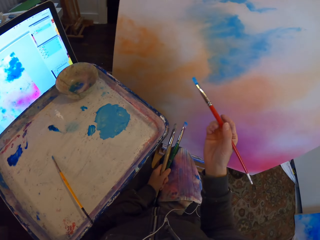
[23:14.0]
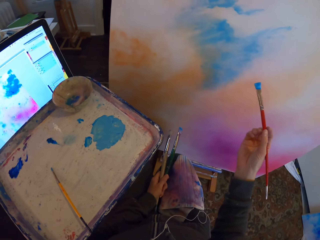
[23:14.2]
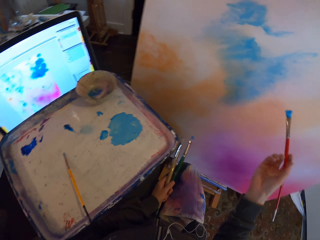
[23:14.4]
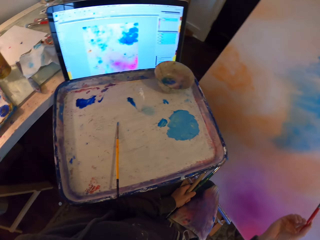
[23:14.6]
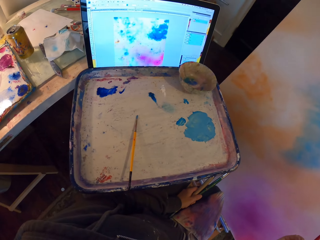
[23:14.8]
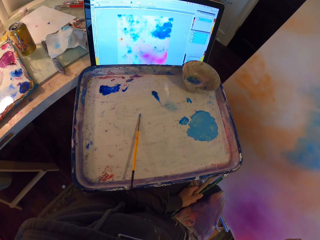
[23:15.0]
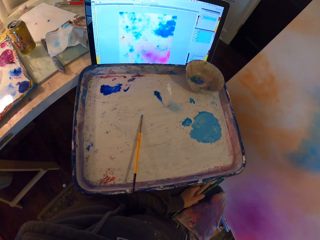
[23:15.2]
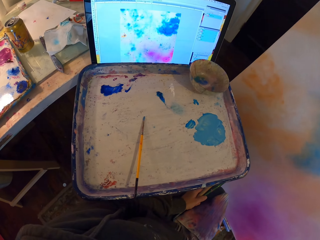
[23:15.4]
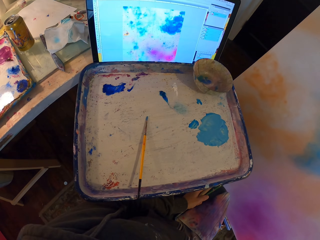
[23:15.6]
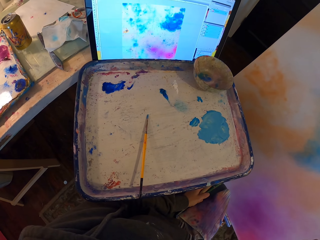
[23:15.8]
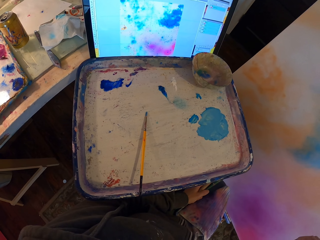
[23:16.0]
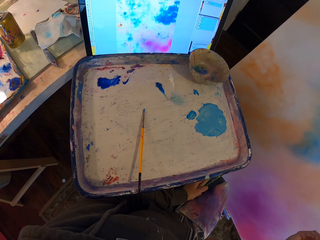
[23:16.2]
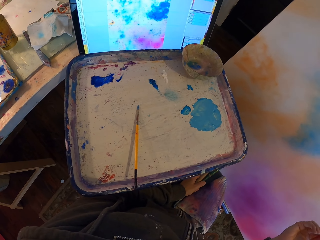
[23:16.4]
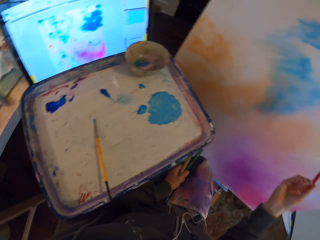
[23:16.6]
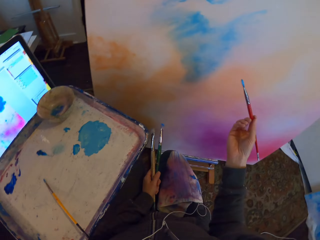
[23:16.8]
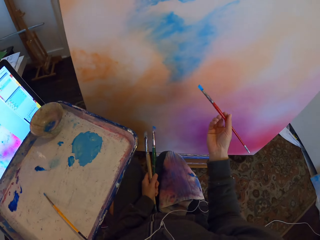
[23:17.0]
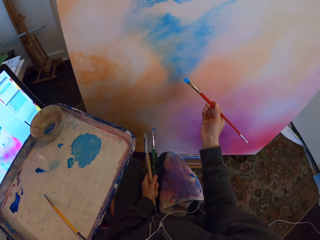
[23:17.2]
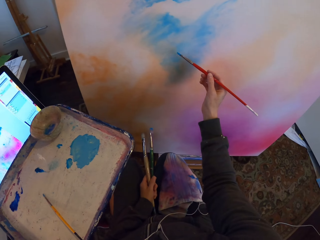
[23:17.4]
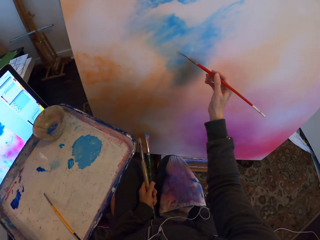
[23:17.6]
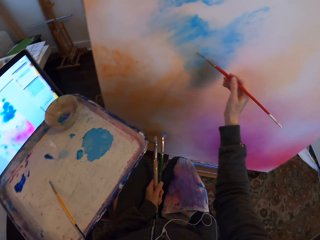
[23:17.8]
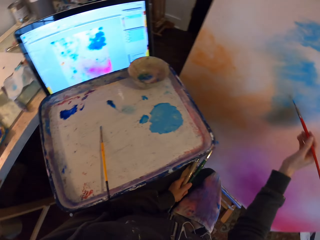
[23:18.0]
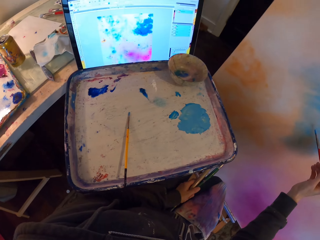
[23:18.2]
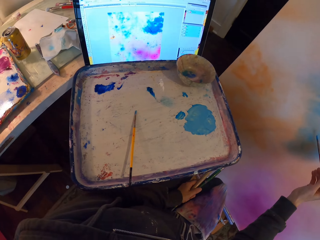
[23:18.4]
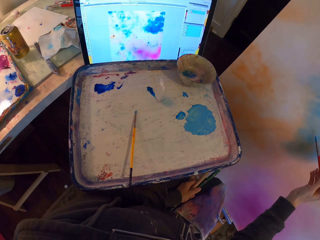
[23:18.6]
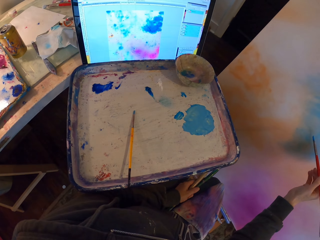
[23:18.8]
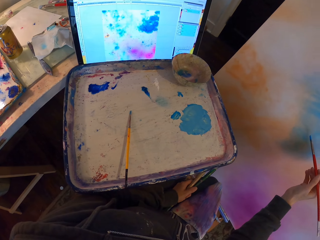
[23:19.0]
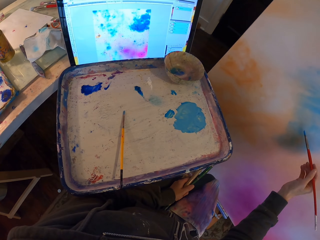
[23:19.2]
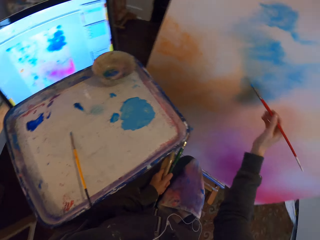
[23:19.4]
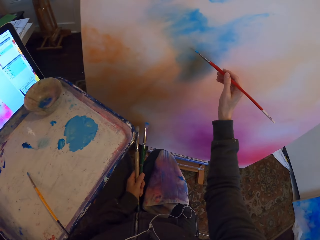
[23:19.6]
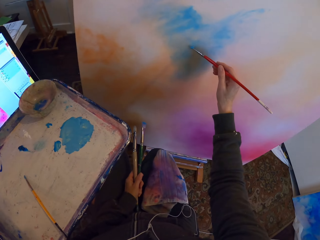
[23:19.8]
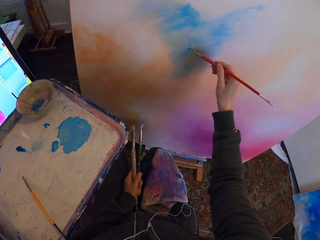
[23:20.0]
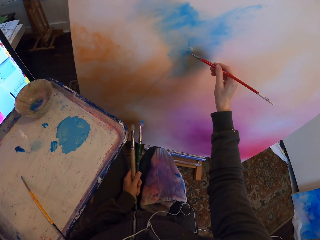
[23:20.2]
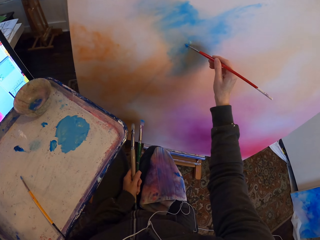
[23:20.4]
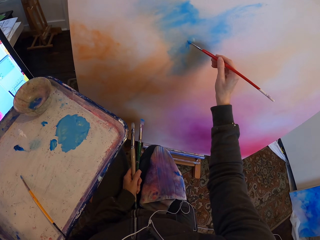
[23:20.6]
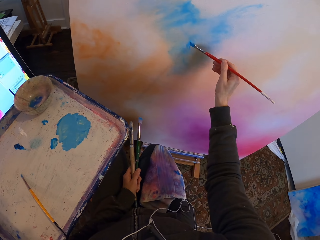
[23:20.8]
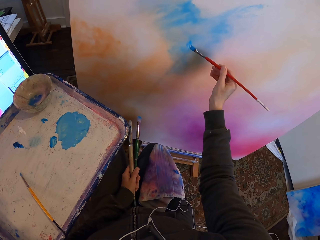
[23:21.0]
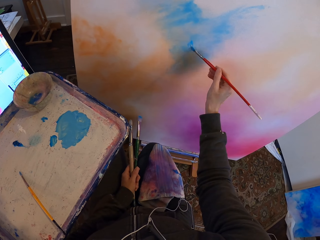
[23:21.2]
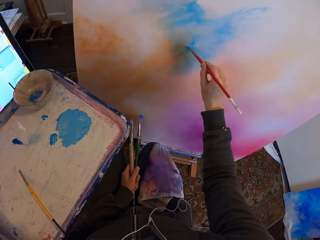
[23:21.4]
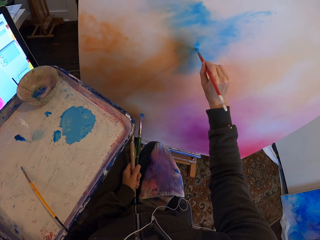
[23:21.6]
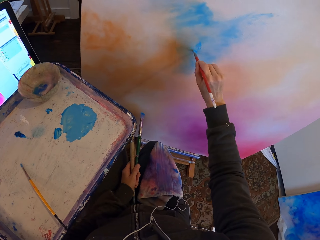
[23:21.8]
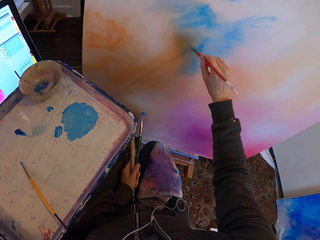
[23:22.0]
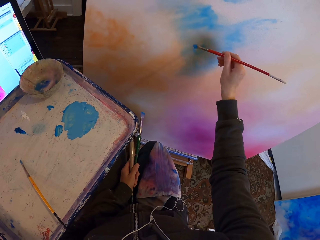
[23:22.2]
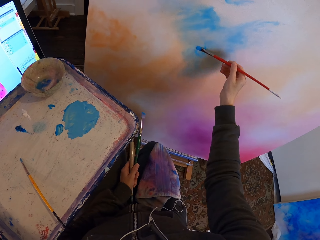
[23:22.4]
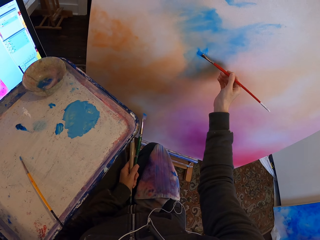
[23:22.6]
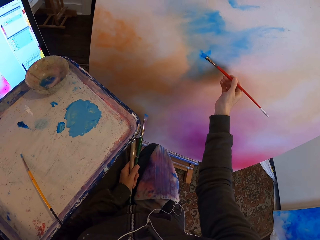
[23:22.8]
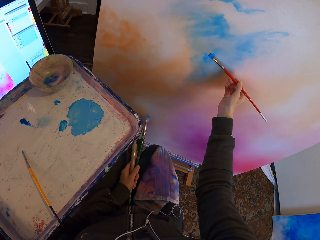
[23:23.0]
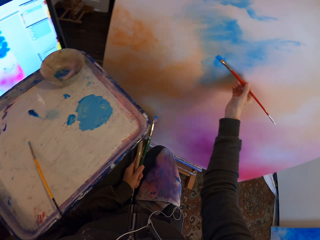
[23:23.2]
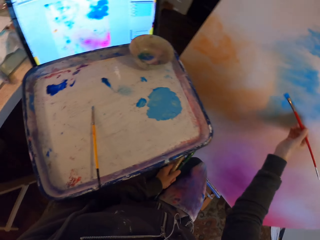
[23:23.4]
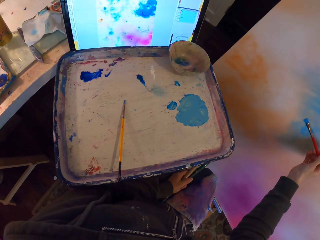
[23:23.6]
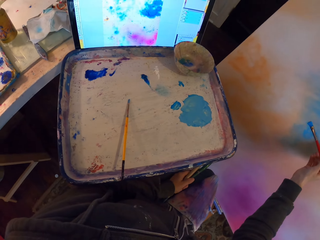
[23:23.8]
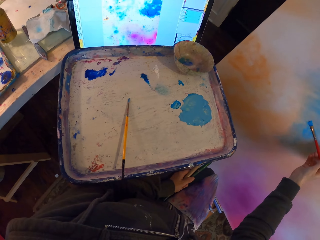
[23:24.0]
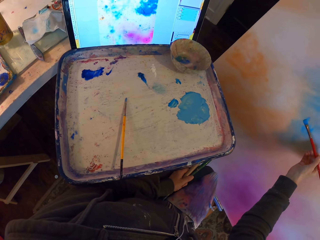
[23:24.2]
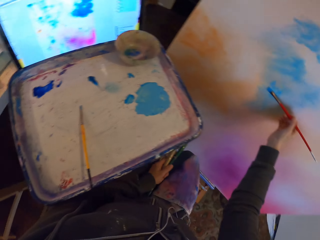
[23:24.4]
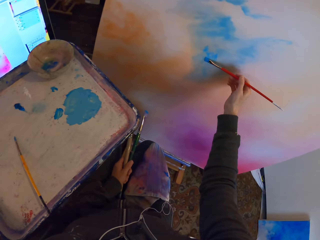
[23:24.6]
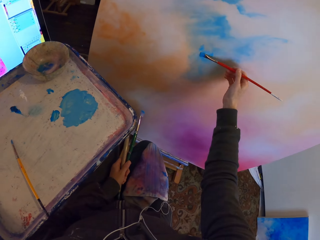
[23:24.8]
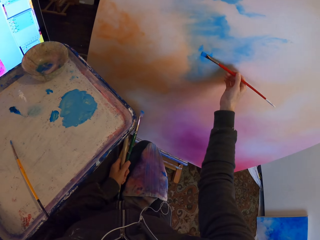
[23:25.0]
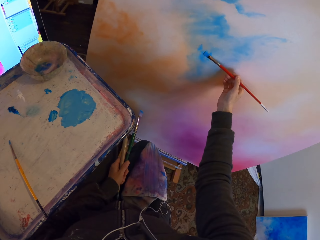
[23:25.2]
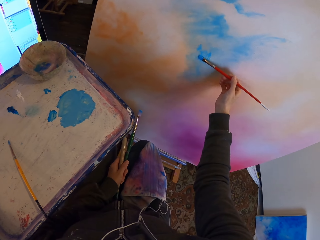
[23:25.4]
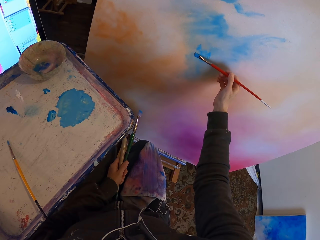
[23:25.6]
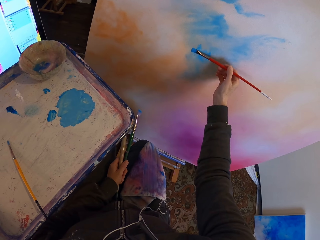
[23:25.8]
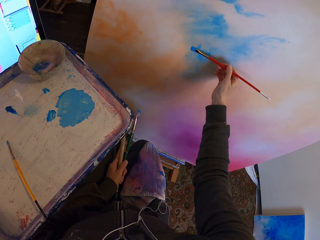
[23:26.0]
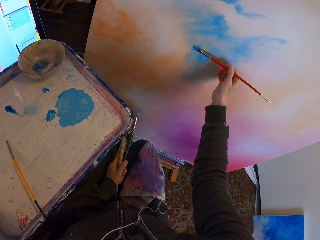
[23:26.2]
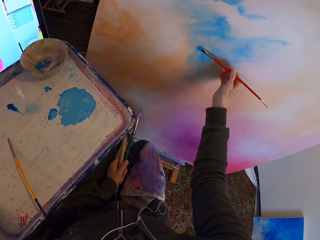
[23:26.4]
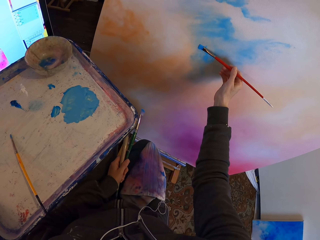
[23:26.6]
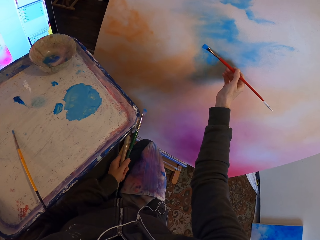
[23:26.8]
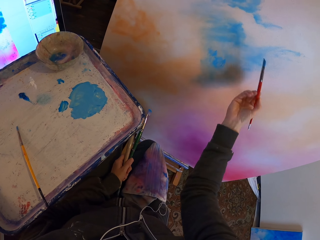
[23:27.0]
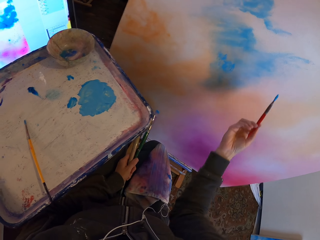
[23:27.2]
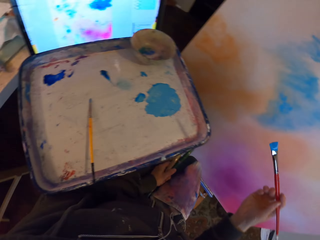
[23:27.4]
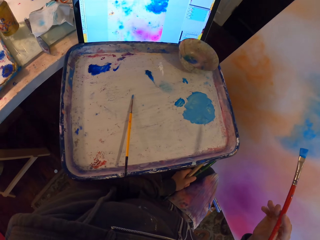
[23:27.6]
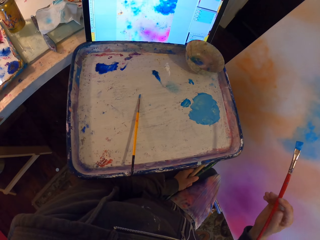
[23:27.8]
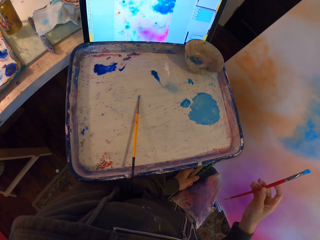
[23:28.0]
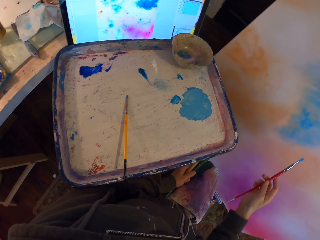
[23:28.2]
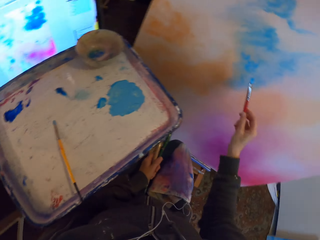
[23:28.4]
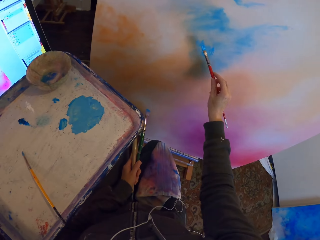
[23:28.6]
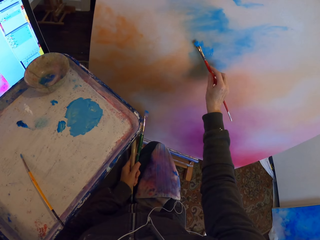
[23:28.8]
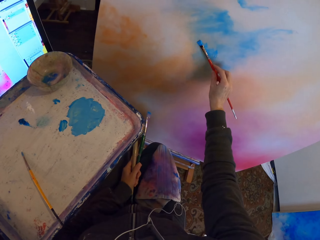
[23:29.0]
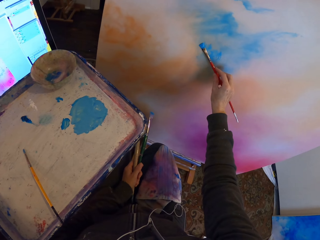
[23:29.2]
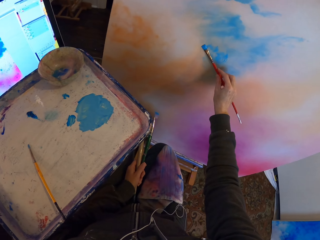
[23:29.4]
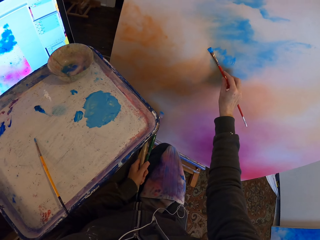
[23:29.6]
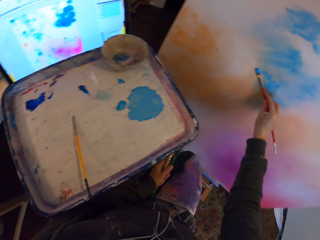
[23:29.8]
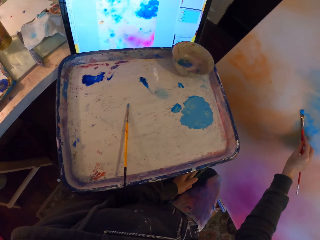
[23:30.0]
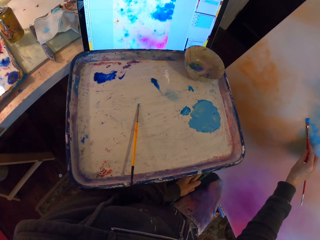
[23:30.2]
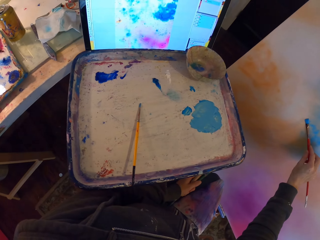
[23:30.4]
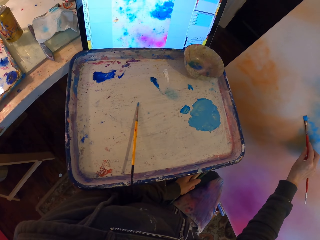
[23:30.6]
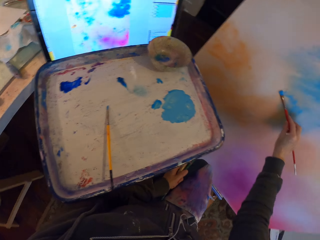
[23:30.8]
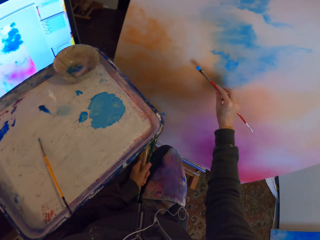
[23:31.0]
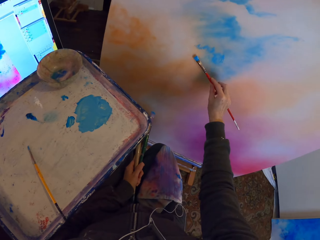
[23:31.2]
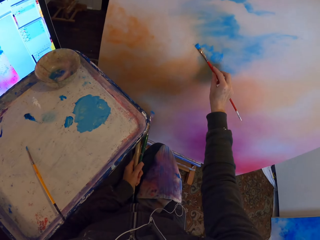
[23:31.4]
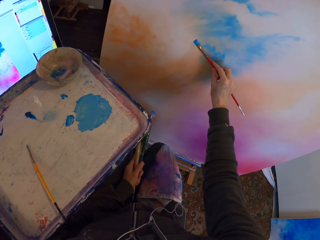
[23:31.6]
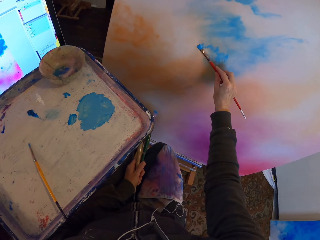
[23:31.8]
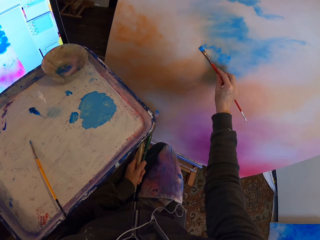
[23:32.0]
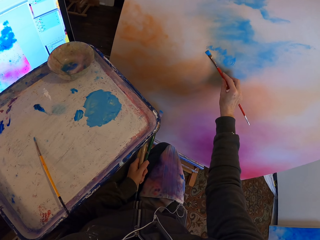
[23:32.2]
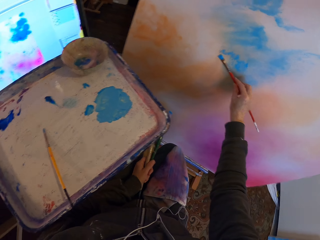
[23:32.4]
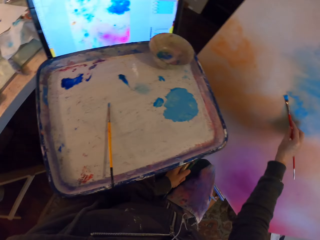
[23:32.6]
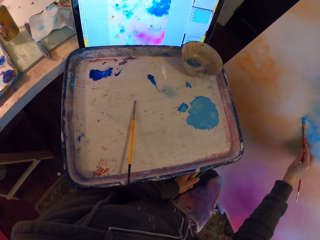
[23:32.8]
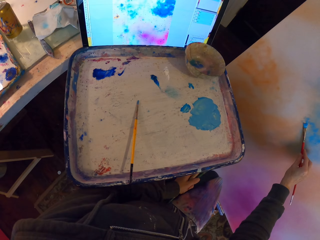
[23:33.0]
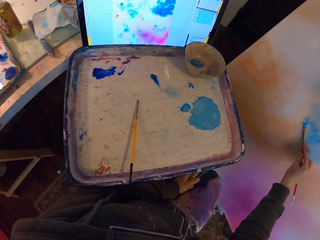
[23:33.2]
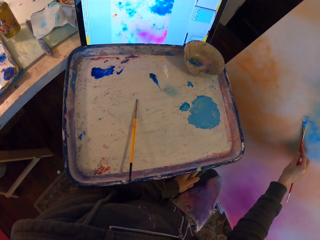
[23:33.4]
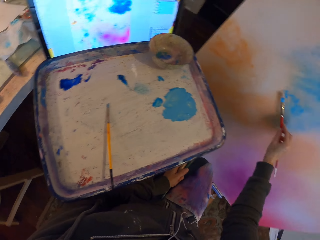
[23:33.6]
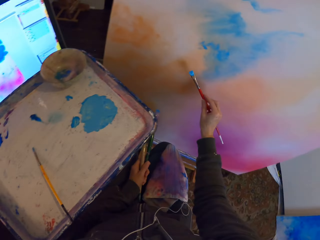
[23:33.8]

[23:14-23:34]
The camera wearer stares at paintings. They paint the board with the paint stick. They position the paintbrush in hand. They paint on the board with the brush.

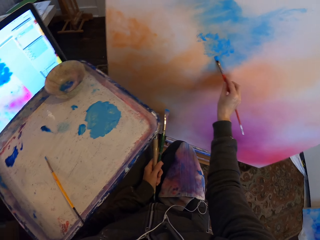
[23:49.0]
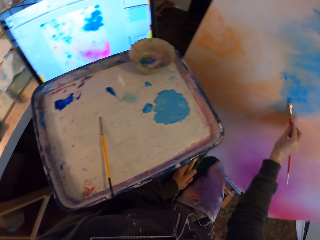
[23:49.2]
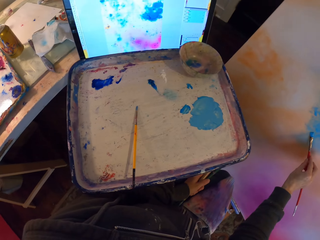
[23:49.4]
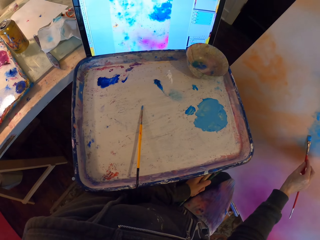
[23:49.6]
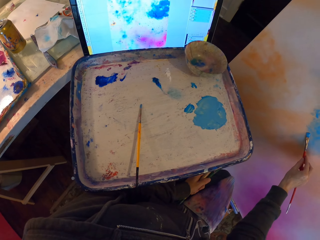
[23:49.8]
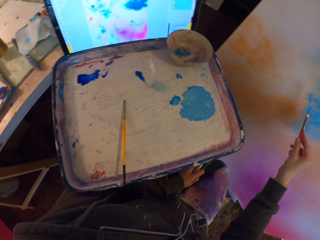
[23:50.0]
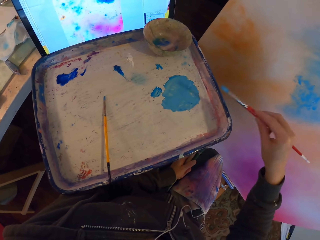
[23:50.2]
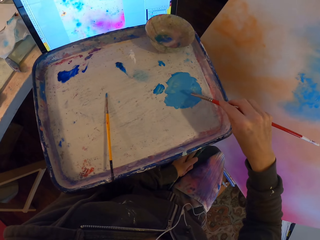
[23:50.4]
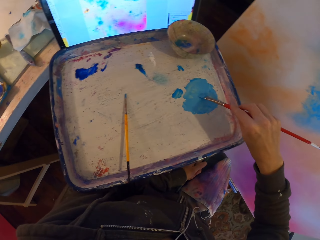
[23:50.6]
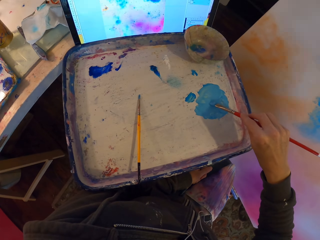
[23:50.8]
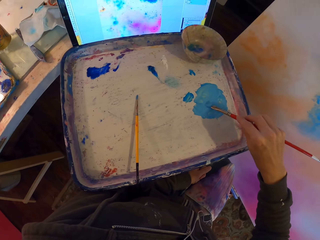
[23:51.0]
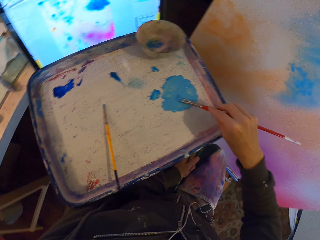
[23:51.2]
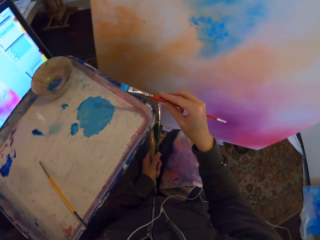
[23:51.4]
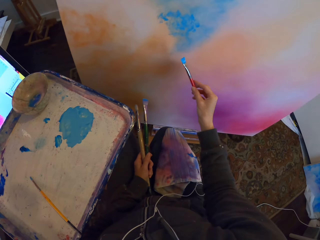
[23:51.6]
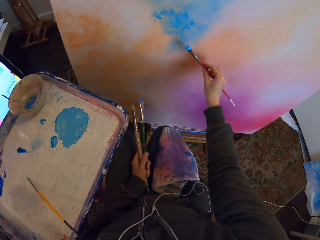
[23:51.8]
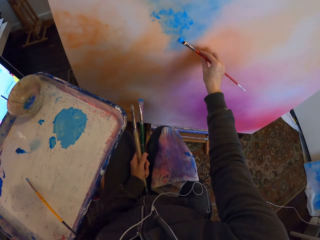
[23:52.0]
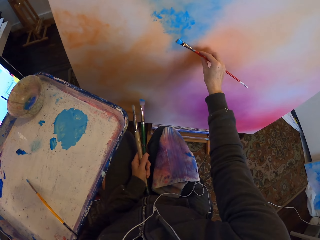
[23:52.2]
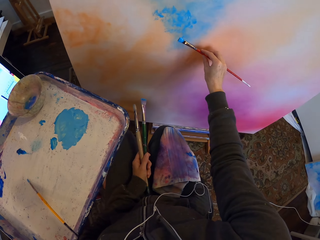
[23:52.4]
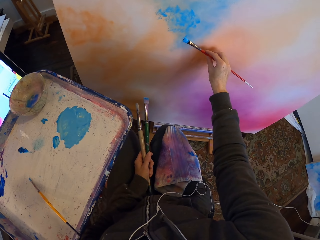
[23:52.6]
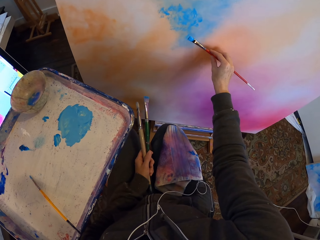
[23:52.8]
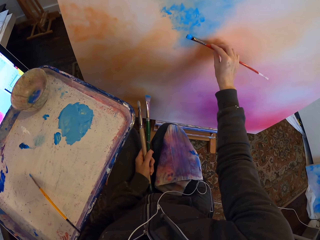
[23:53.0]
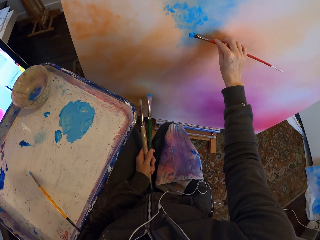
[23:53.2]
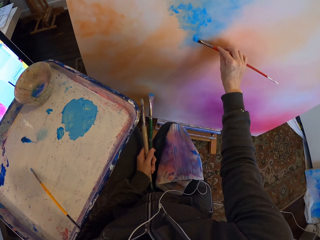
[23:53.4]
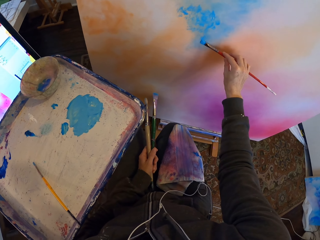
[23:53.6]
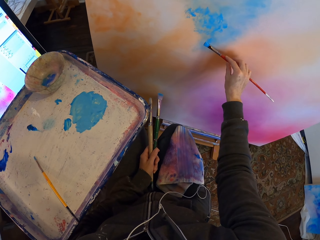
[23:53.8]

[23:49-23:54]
The camera wearer scoops paint on the paint tray with the paintbrush. They paint on the board with the brush.
